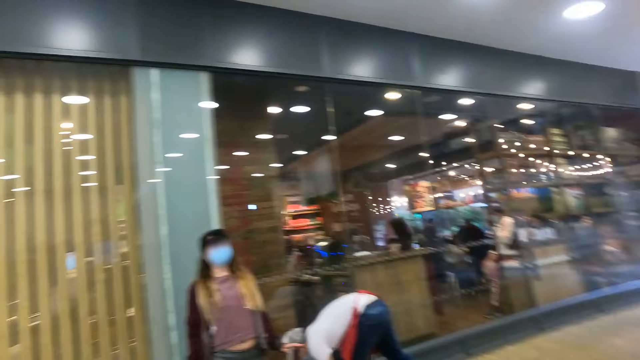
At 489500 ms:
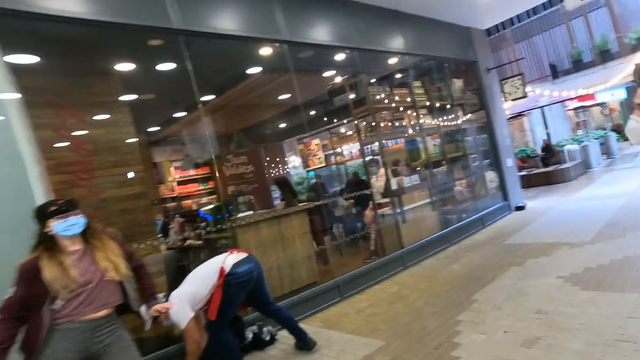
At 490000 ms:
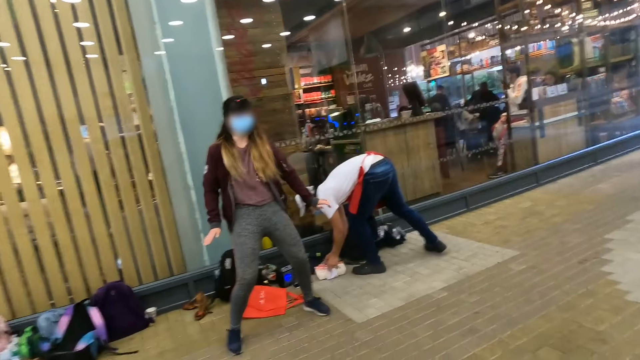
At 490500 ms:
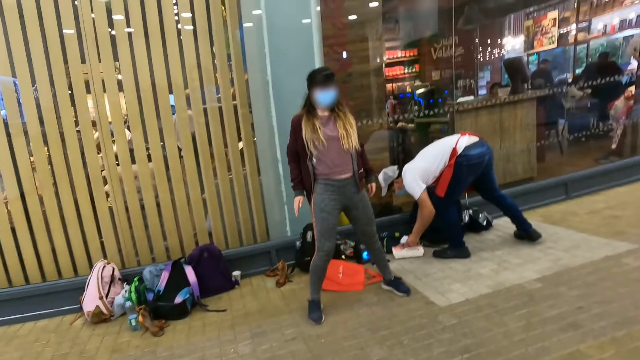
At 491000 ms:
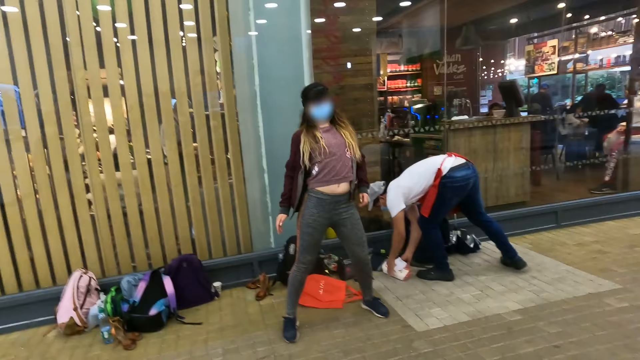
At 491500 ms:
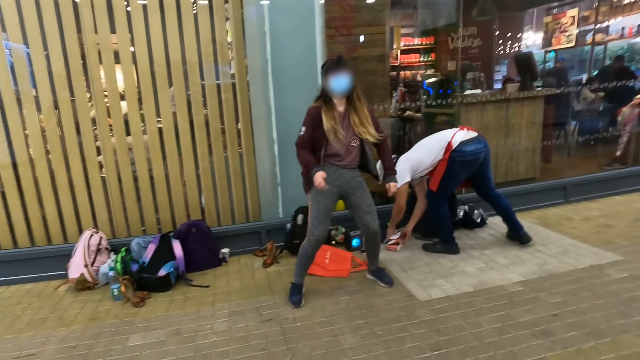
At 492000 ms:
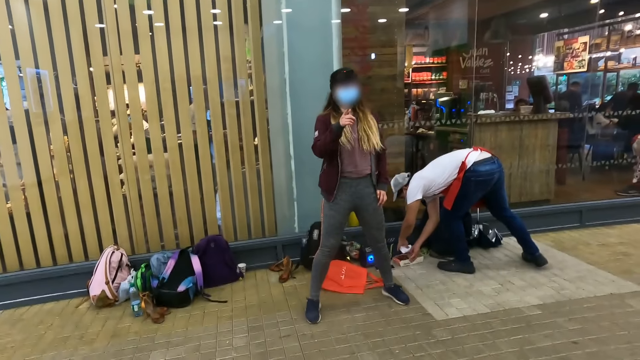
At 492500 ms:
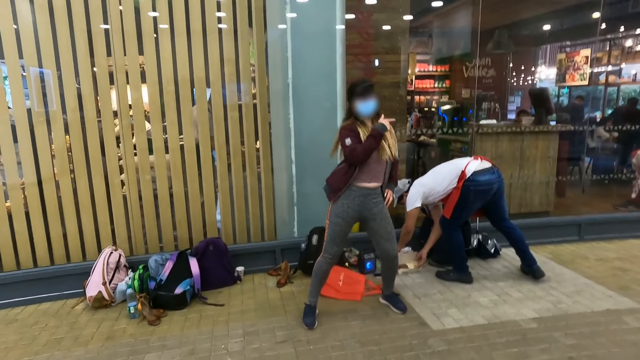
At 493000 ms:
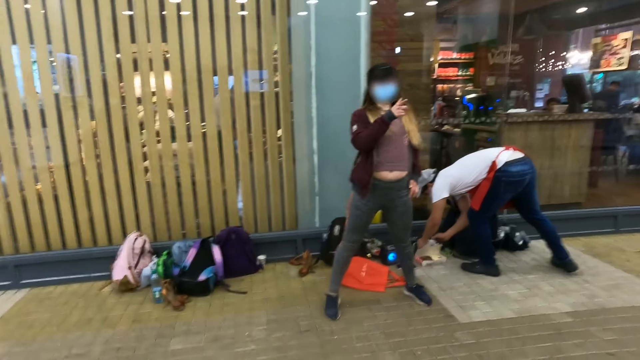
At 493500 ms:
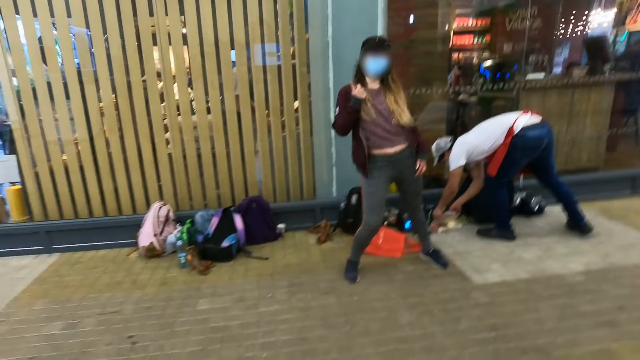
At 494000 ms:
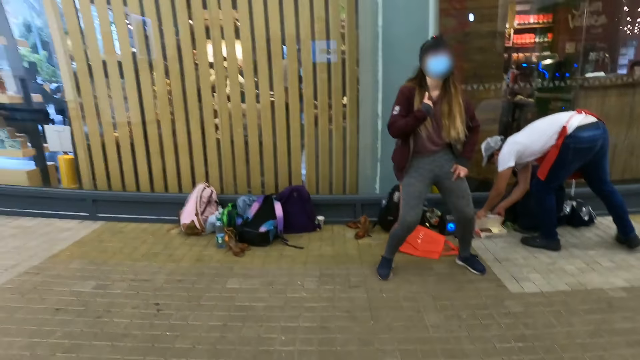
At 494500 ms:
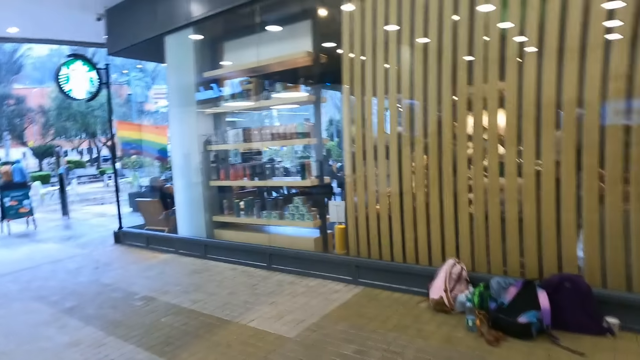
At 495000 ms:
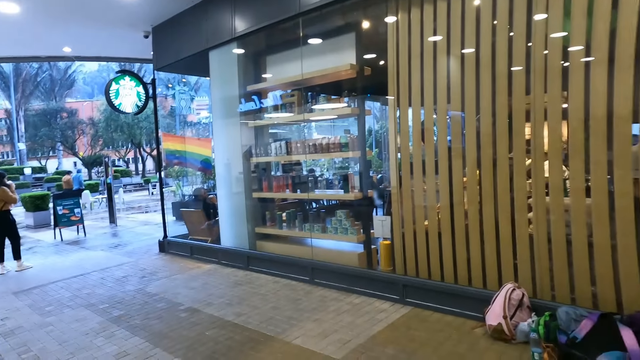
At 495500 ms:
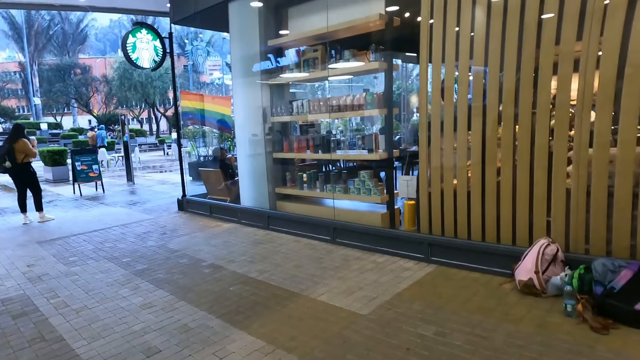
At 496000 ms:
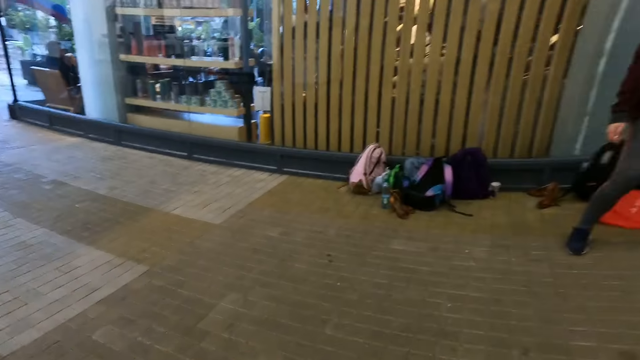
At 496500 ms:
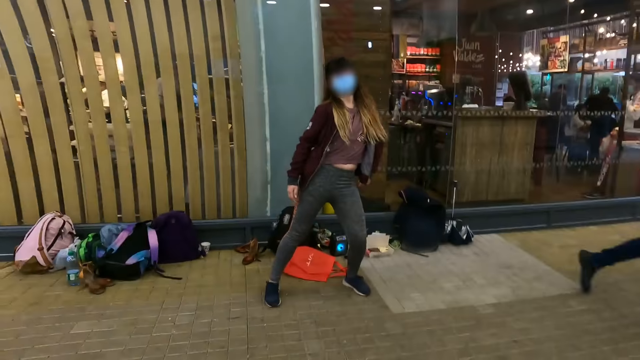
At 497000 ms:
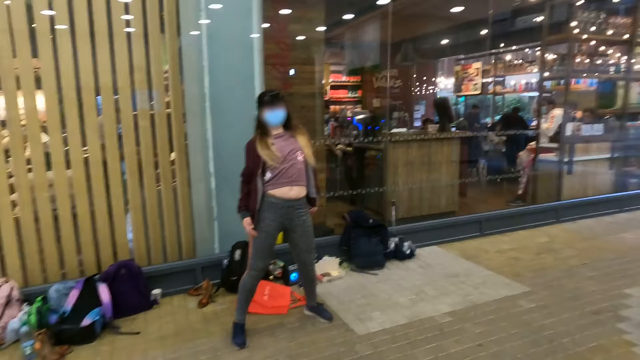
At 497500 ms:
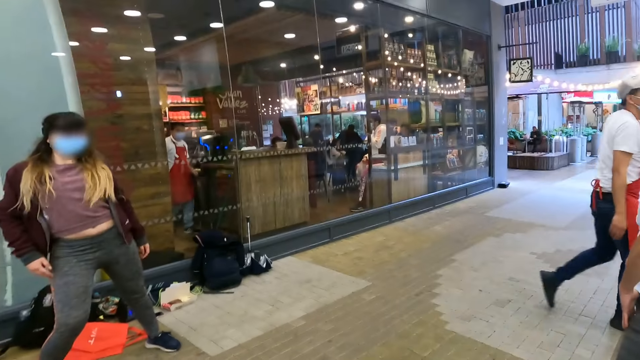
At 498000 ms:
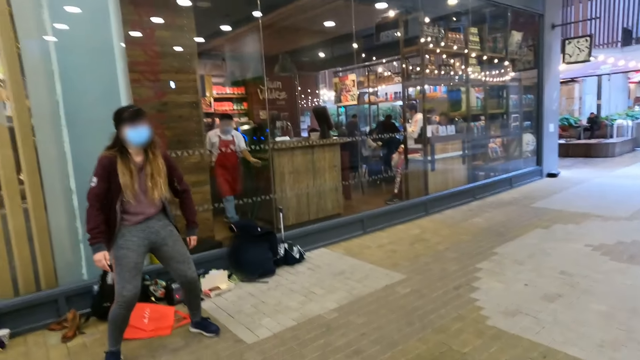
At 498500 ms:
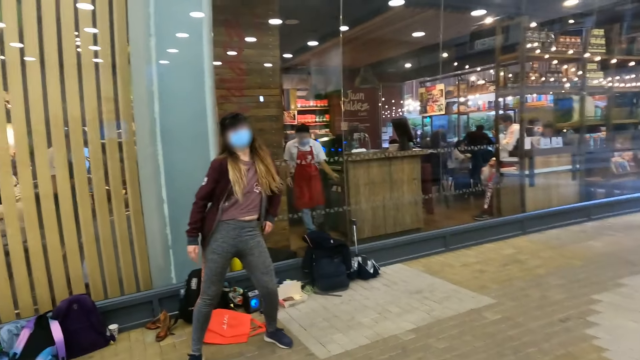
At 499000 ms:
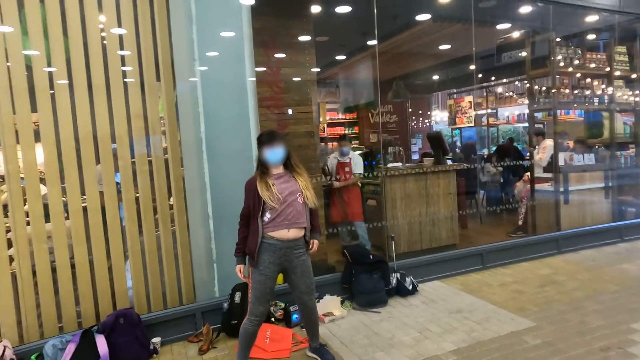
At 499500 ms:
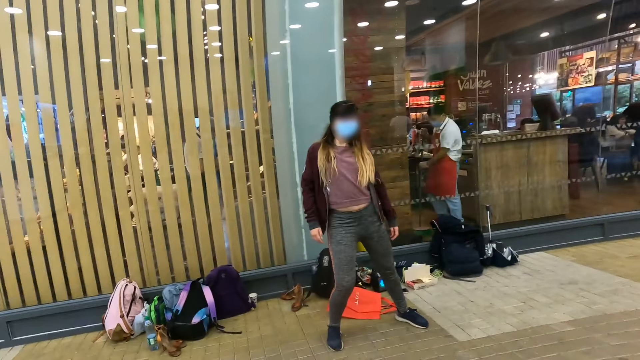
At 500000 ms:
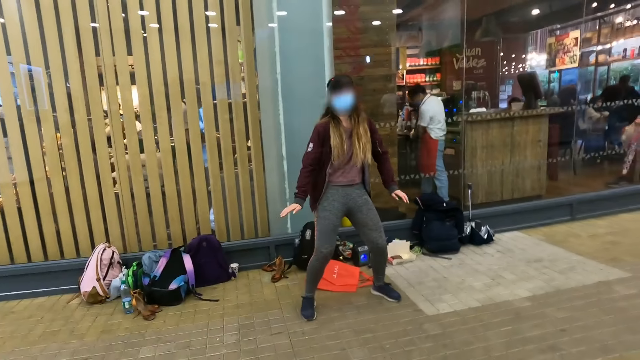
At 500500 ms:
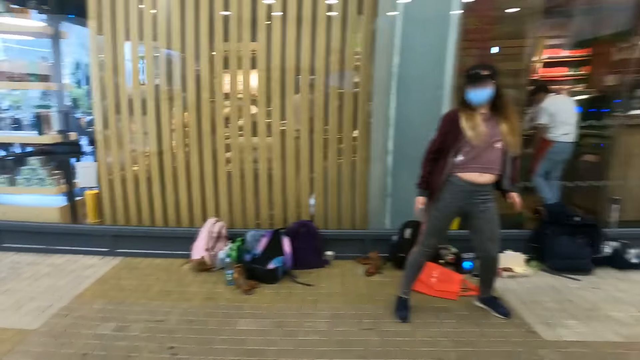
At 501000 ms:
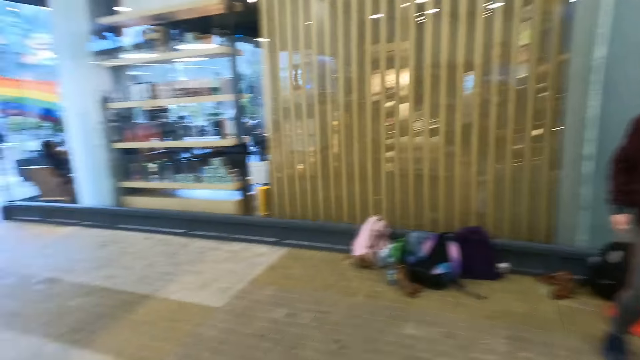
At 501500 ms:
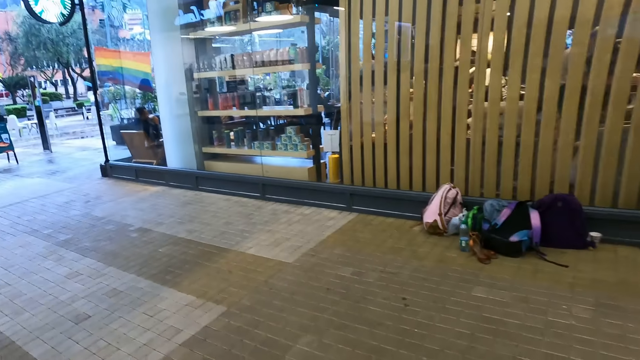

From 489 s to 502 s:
The camera wearer follows the practice from a lady. They look around. The lady makes press ups.

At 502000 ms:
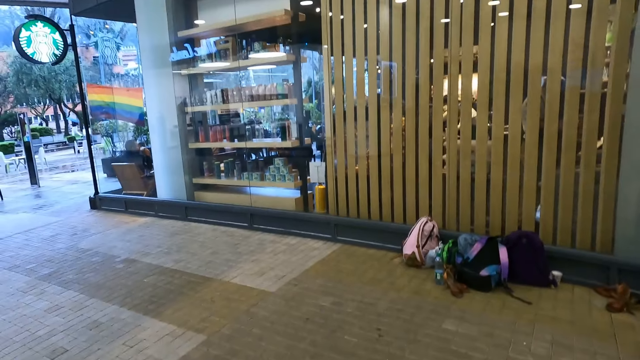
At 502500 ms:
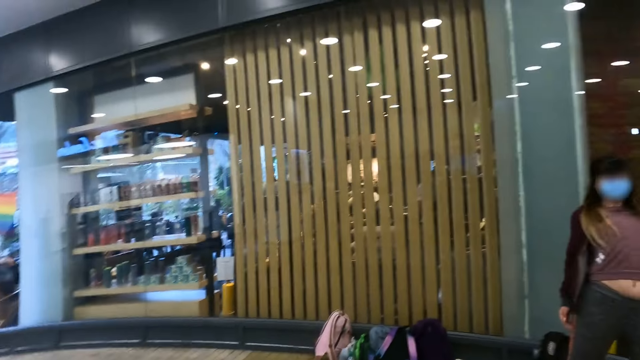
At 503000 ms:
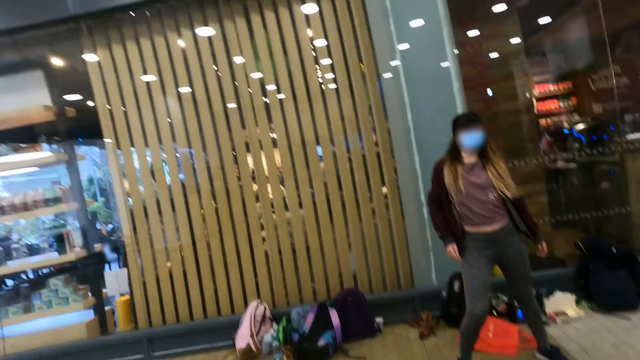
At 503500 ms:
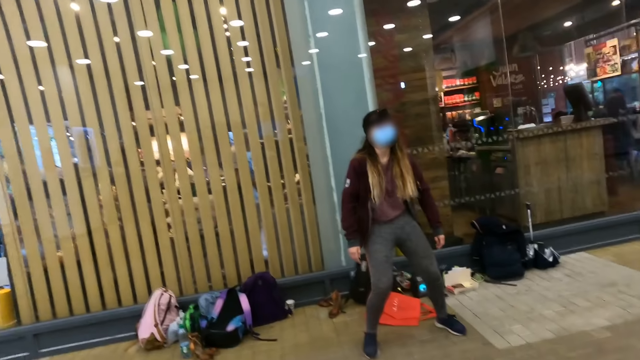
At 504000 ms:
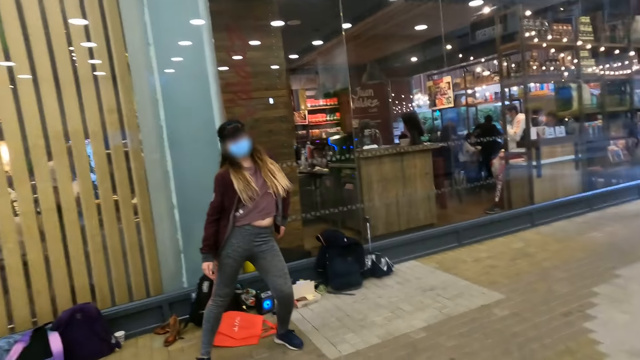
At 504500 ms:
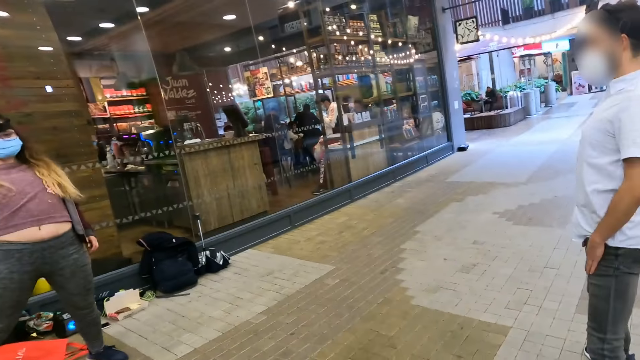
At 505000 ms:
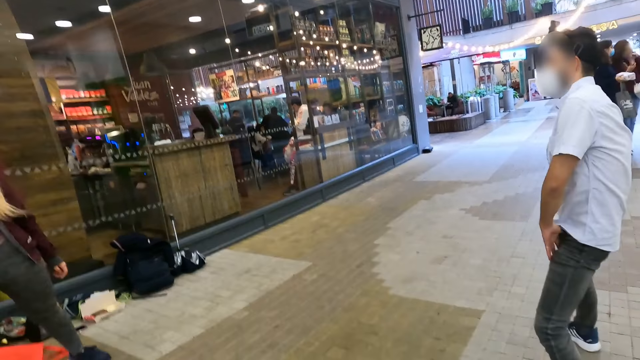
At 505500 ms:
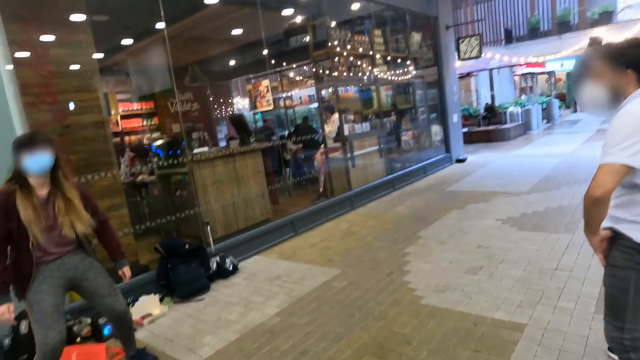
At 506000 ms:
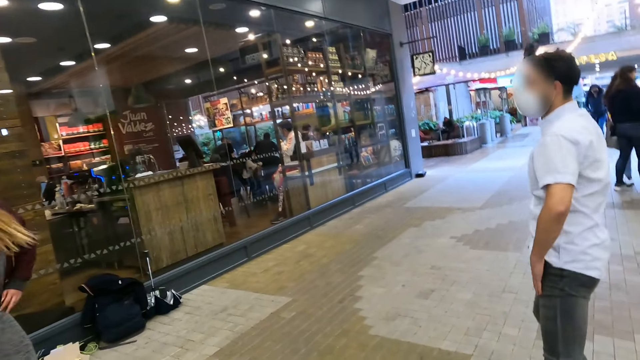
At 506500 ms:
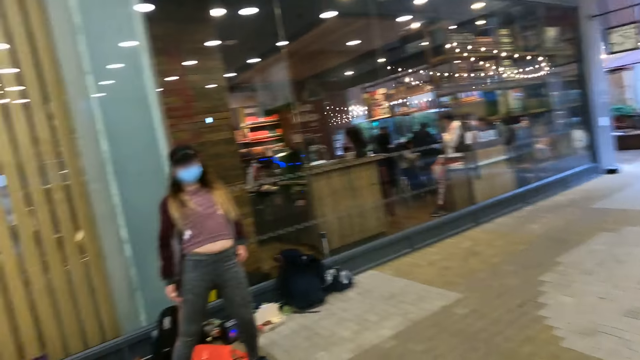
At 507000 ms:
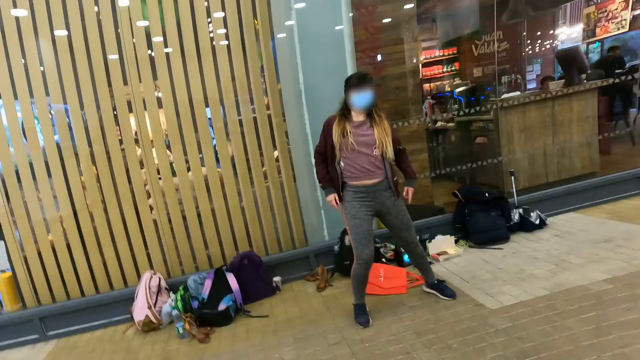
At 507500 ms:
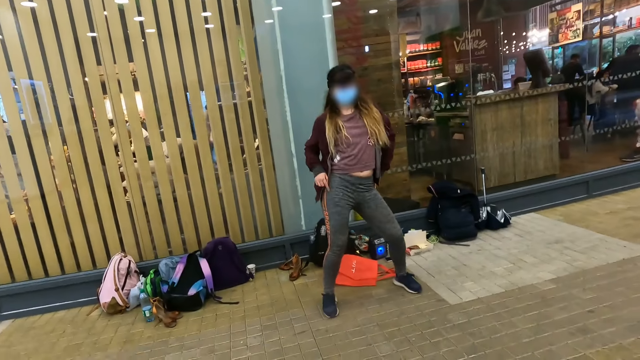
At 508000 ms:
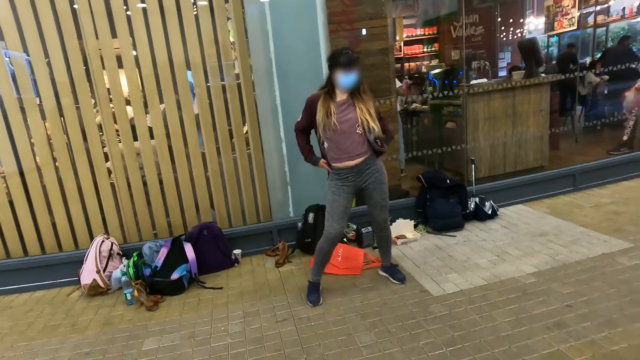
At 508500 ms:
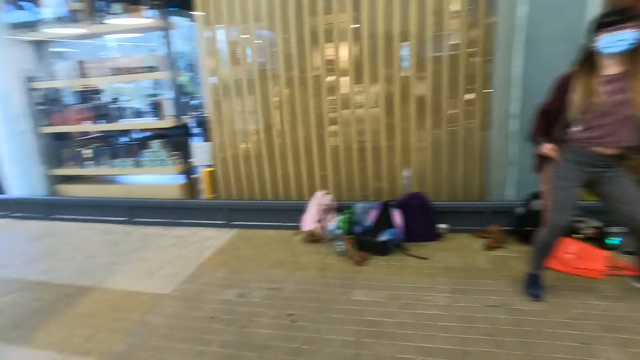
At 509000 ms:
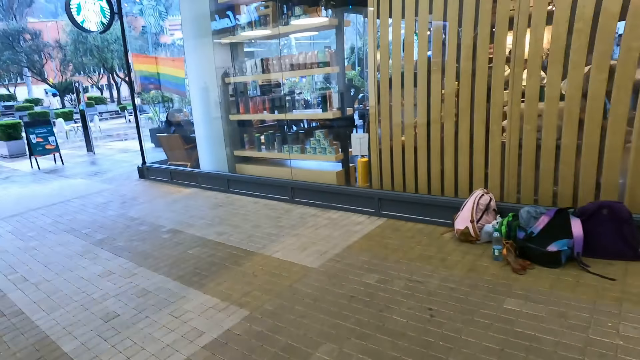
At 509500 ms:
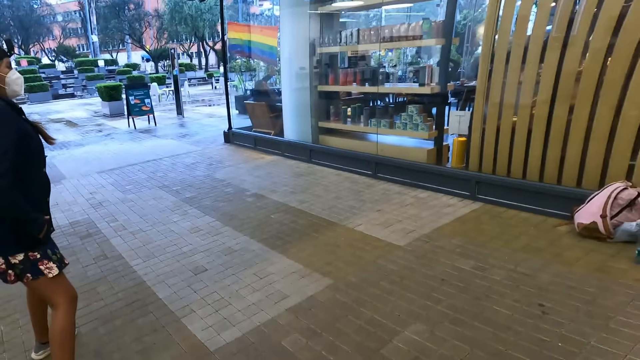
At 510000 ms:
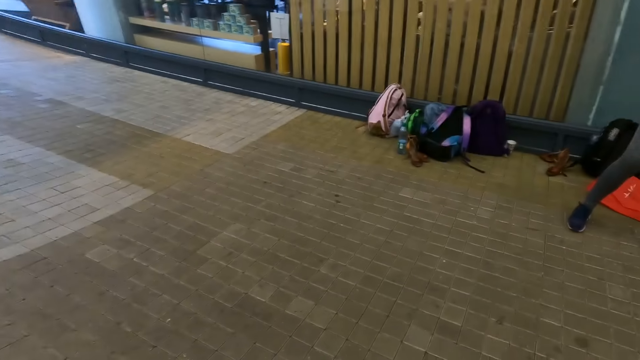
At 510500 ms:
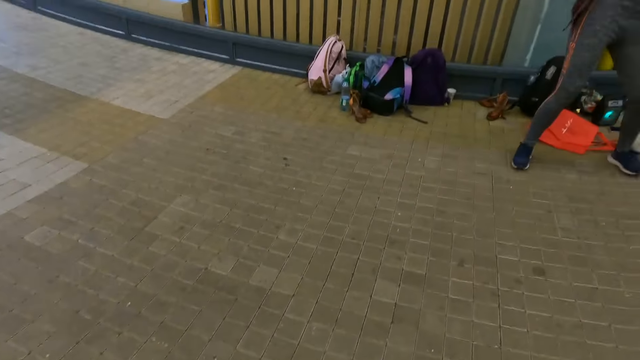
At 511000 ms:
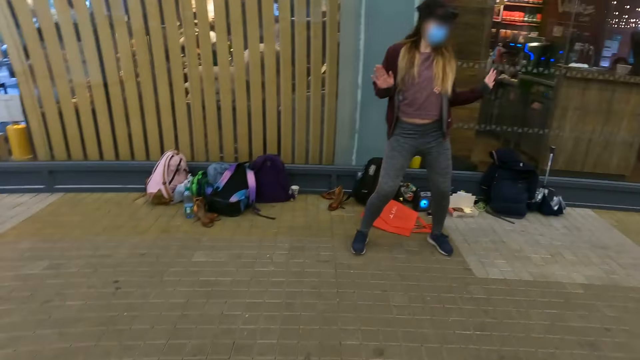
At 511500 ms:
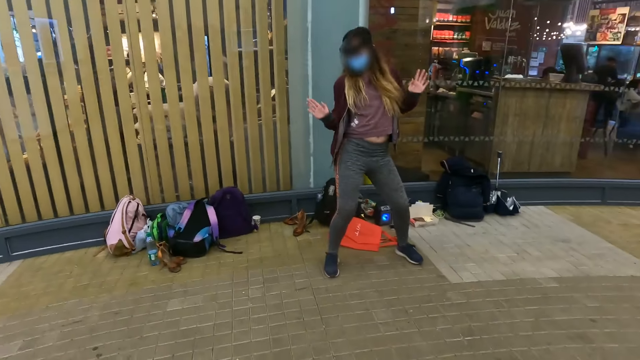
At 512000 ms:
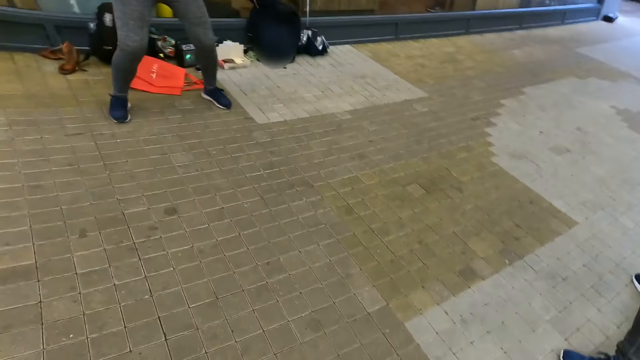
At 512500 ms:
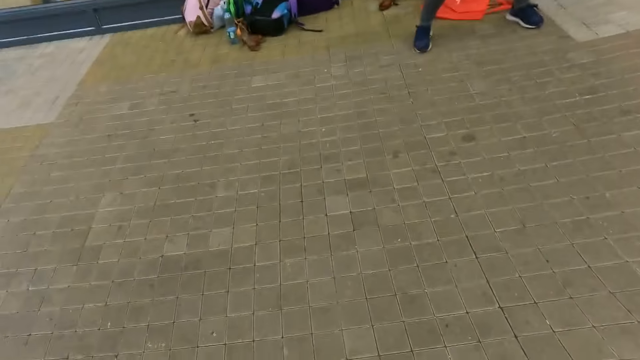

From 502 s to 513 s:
The camera wearer follows the practice from a lady. A man does press ups. The camera wearer looks at others. They look around. A woman makes press ups.
